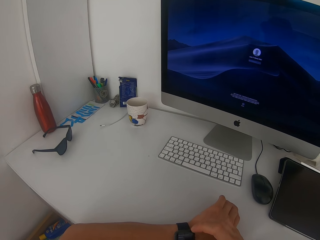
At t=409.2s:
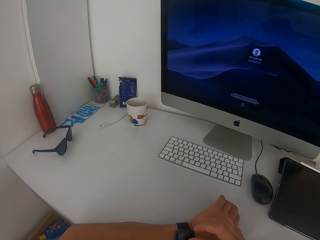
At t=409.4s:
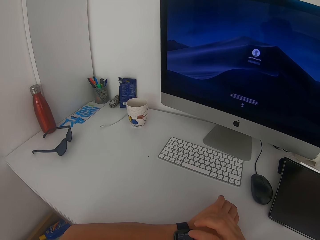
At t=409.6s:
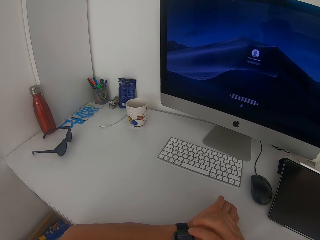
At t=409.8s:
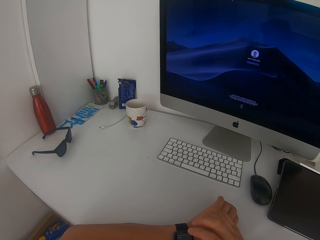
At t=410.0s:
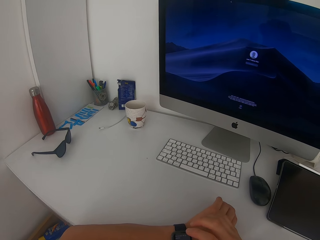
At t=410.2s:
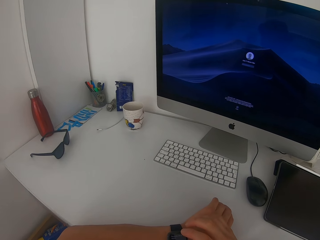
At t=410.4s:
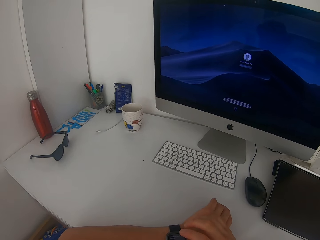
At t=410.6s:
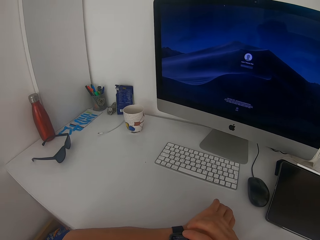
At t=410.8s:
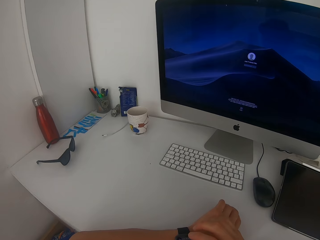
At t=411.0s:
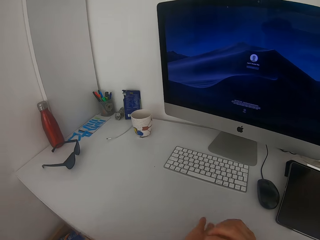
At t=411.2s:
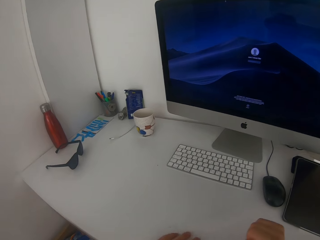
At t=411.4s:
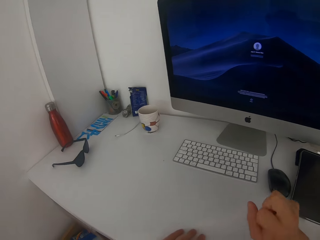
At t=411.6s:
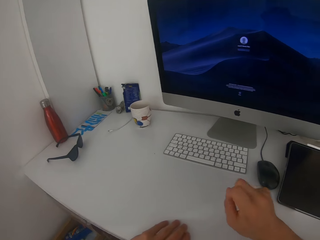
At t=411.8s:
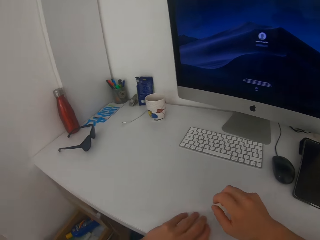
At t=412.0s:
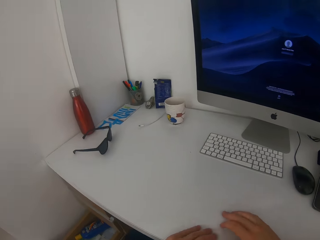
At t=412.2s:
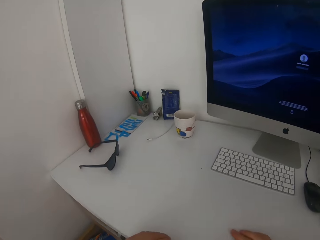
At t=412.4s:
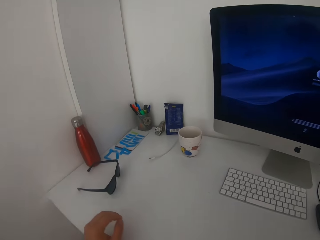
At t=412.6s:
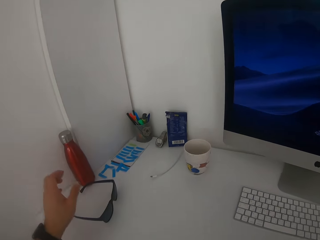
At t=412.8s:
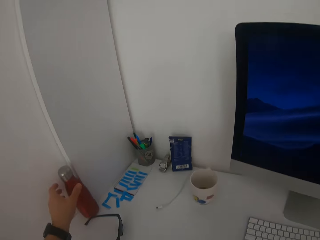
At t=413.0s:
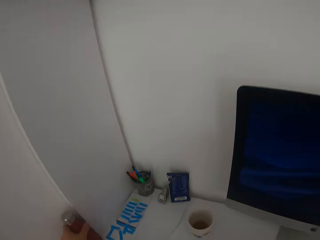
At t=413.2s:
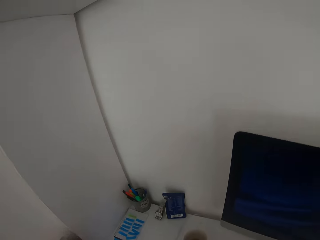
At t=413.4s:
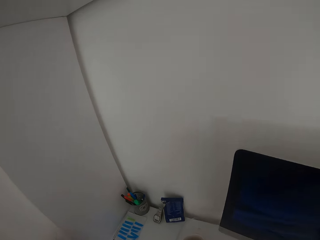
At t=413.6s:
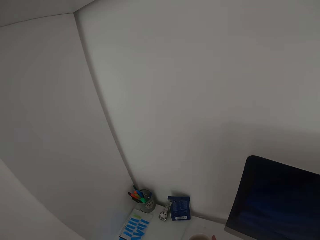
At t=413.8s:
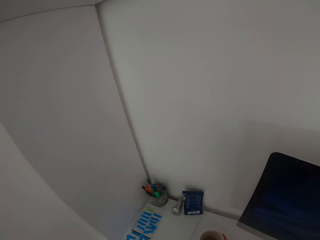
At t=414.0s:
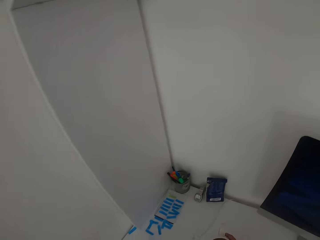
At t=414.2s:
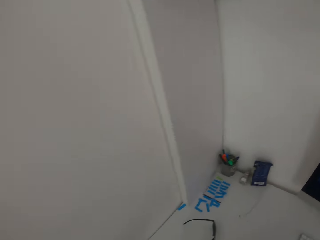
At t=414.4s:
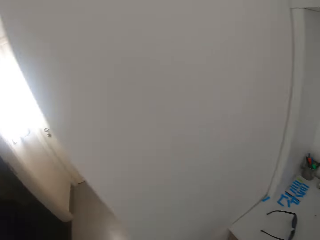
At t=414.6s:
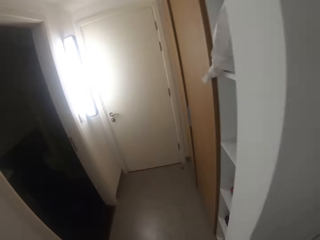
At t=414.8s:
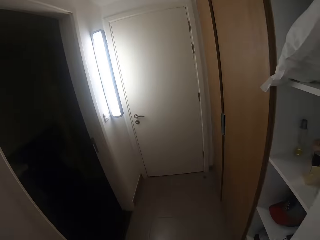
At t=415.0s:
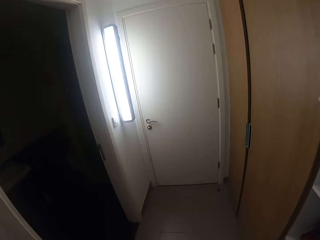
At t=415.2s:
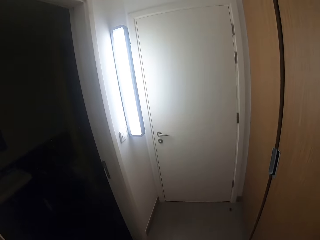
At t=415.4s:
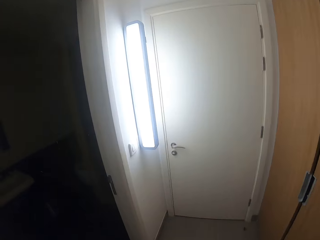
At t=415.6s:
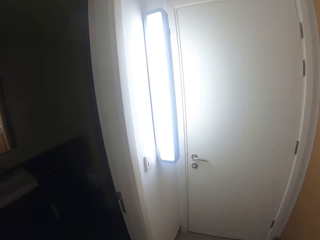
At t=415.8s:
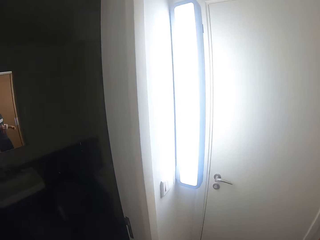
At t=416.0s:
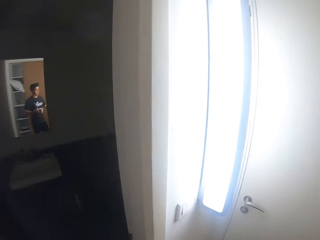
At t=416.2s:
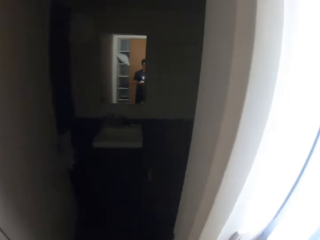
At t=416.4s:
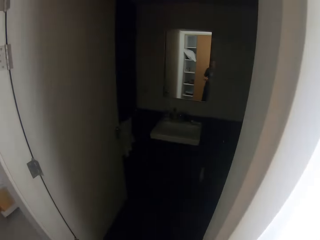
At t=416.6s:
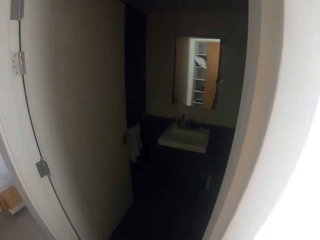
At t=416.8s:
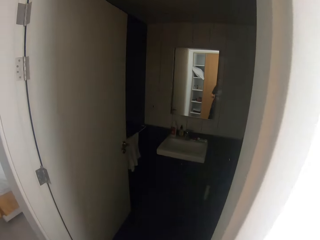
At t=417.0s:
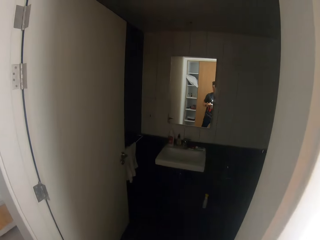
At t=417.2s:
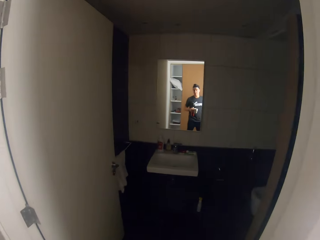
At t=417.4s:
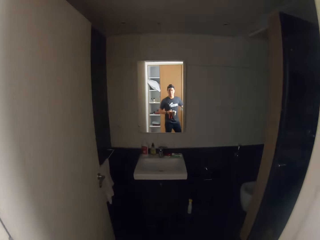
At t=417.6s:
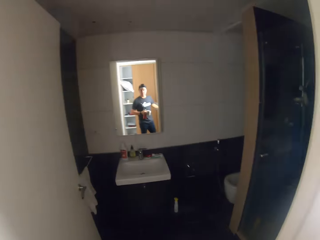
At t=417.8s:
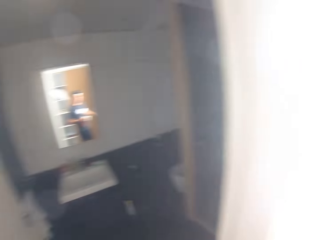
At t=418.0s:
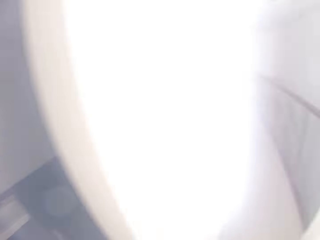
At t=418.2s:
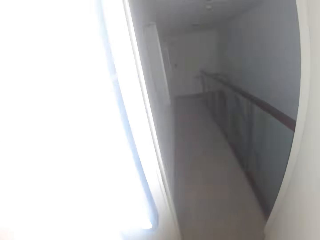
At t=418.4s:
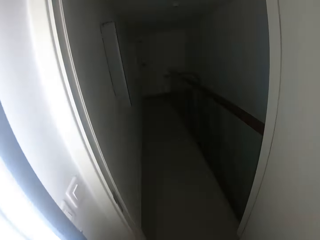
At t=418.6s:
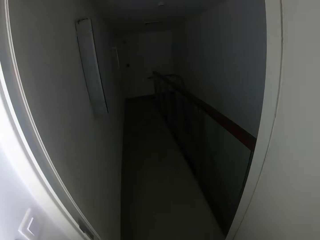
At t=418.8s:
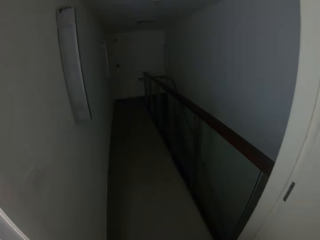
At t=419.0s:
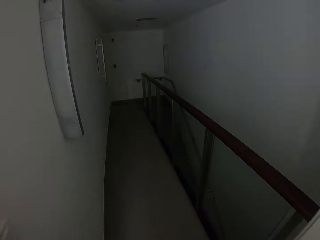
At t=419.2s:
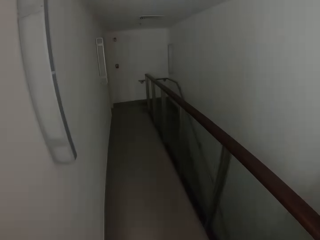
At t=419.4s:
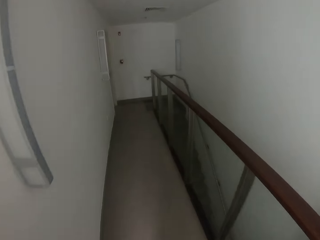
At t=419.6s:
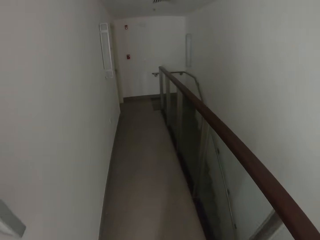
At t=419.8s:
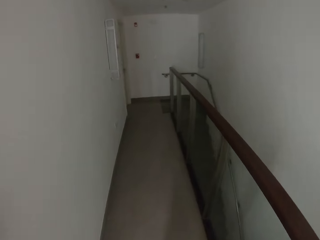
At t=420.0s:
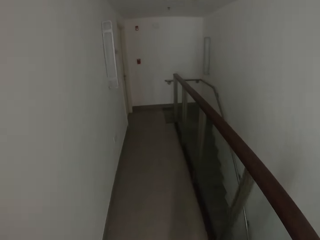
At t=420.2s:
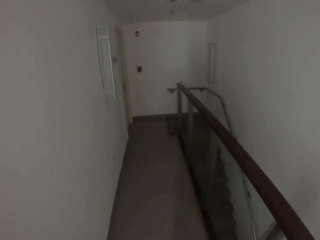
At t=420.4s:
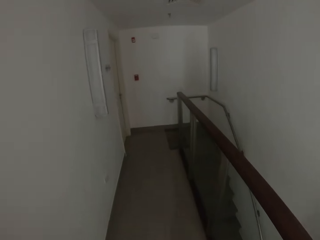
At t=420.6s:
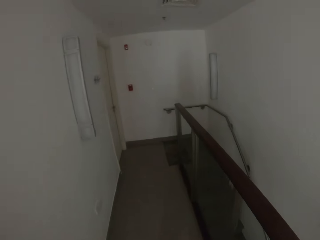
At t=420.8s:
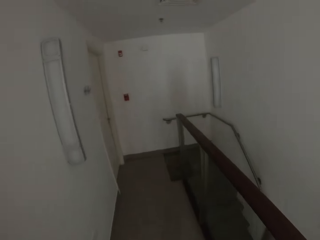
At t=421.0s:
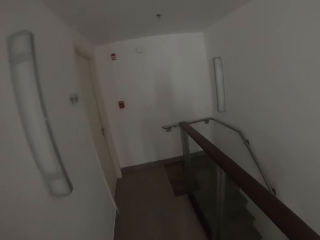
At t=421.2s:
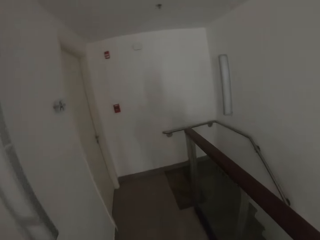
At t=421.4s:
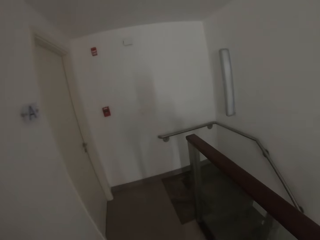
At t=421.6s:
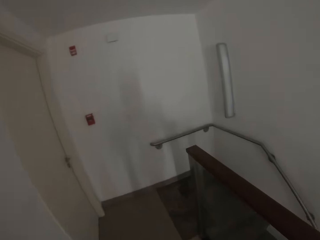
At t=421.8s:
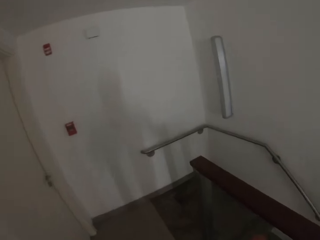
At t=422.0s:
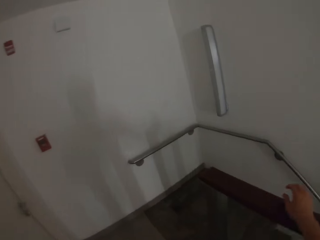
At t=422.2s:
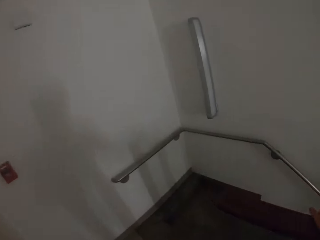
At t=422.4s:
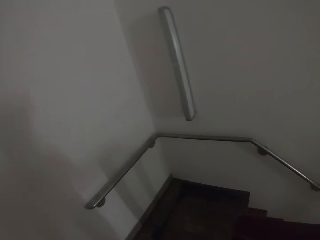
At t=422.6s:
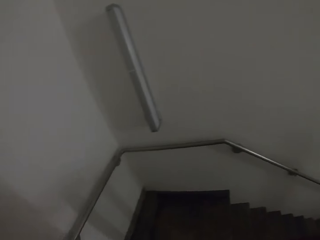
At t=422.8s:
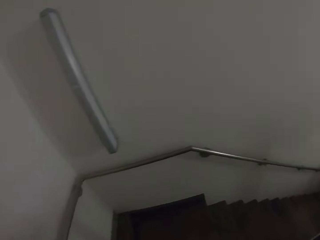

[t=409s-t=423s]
The camera wearer picks a container from the table. They walk to the door. They open the door. They look at the mirror. They walk in the house.

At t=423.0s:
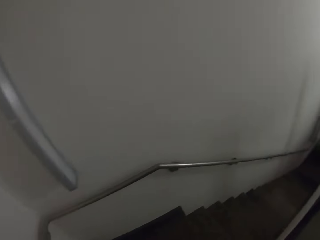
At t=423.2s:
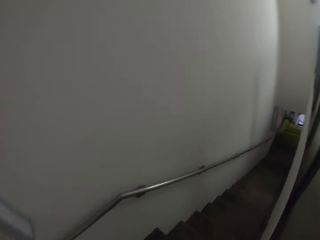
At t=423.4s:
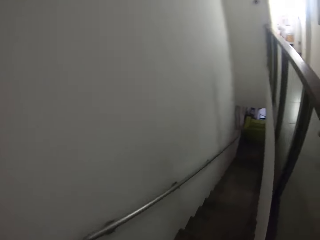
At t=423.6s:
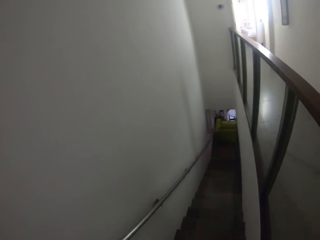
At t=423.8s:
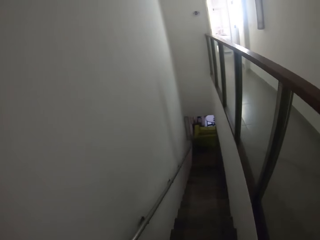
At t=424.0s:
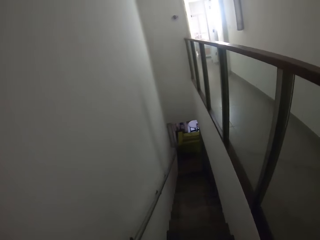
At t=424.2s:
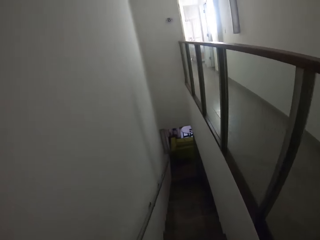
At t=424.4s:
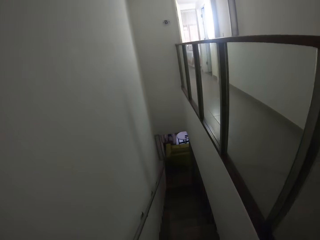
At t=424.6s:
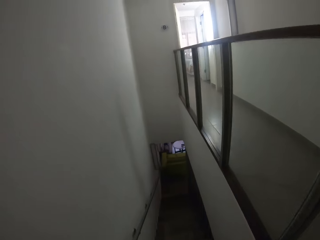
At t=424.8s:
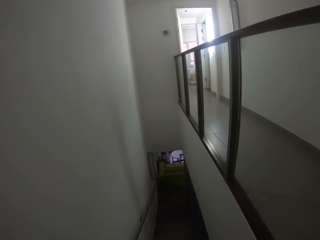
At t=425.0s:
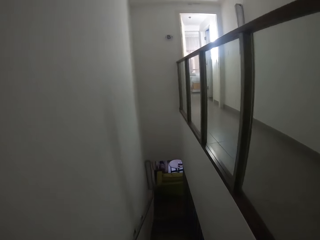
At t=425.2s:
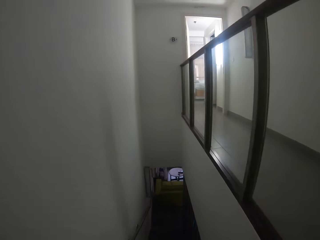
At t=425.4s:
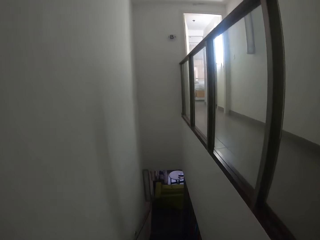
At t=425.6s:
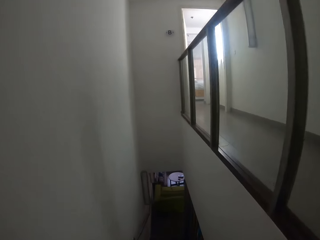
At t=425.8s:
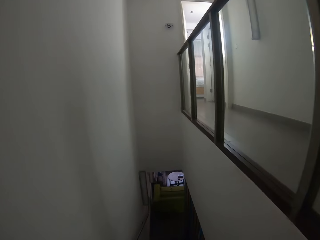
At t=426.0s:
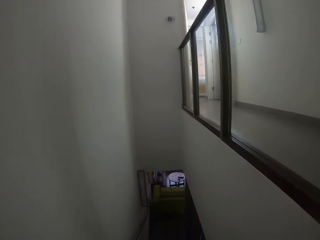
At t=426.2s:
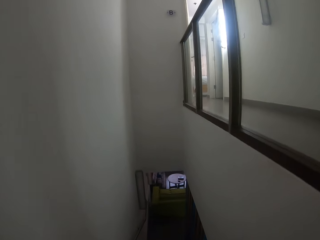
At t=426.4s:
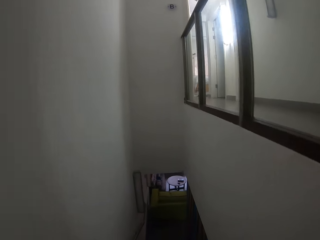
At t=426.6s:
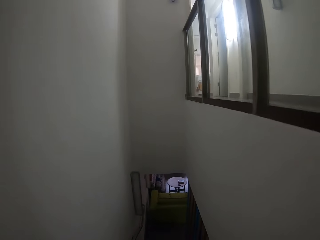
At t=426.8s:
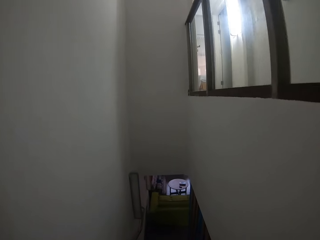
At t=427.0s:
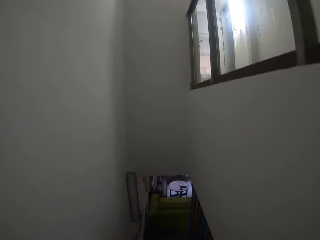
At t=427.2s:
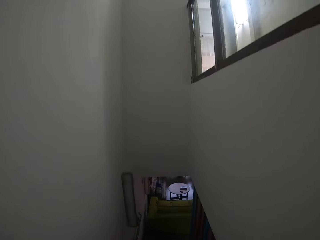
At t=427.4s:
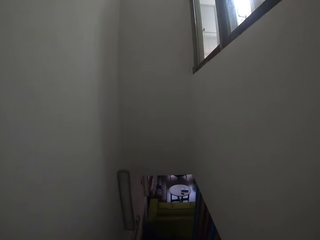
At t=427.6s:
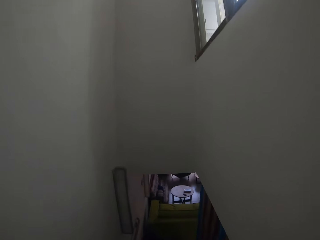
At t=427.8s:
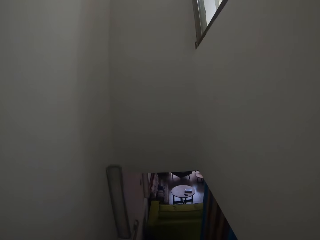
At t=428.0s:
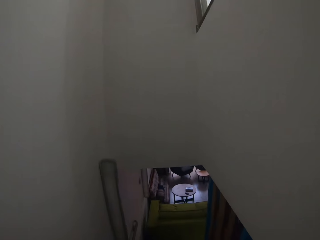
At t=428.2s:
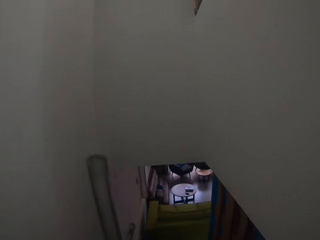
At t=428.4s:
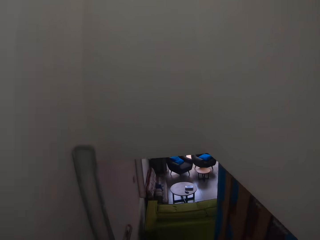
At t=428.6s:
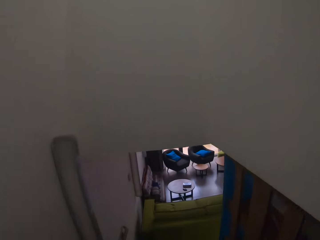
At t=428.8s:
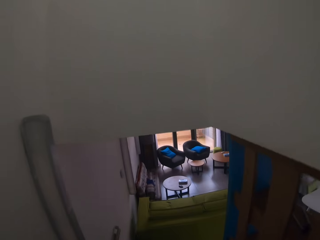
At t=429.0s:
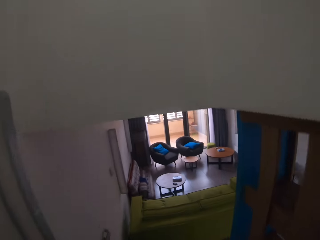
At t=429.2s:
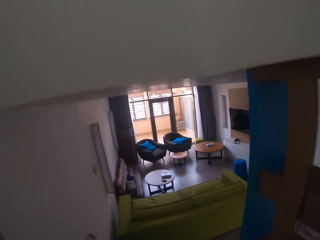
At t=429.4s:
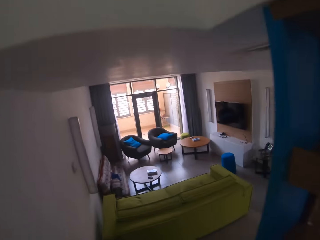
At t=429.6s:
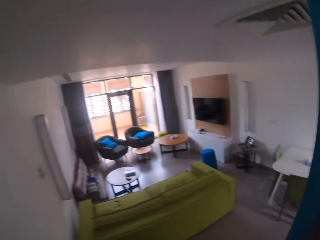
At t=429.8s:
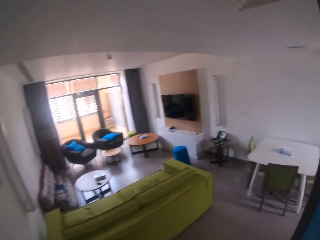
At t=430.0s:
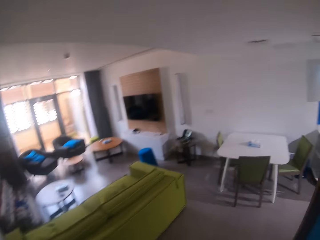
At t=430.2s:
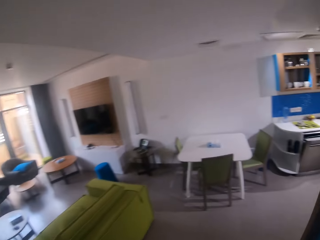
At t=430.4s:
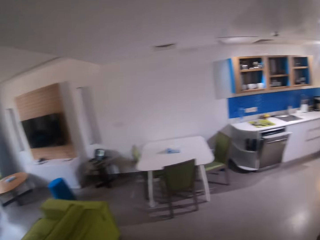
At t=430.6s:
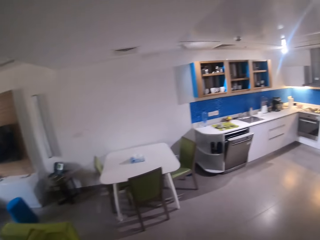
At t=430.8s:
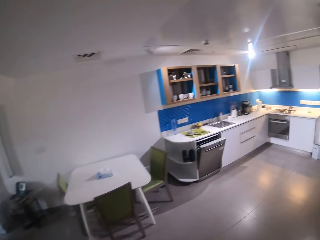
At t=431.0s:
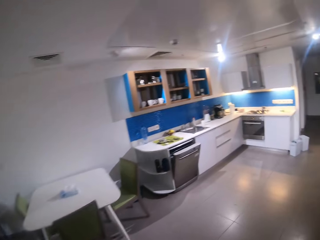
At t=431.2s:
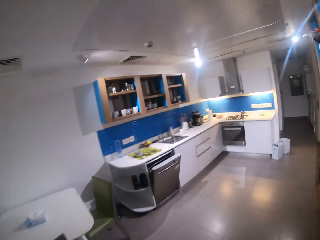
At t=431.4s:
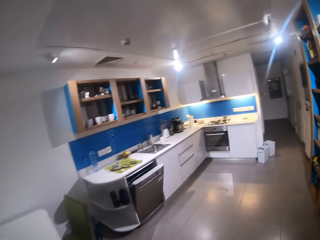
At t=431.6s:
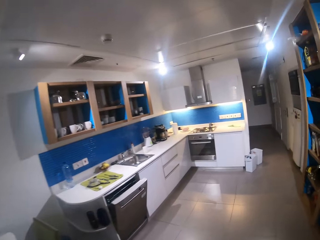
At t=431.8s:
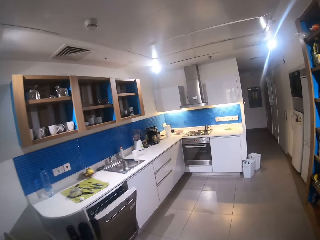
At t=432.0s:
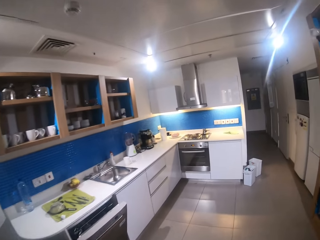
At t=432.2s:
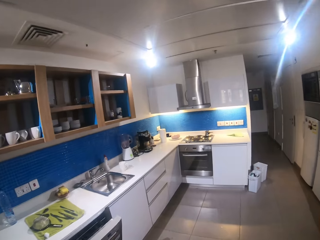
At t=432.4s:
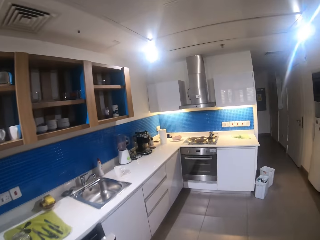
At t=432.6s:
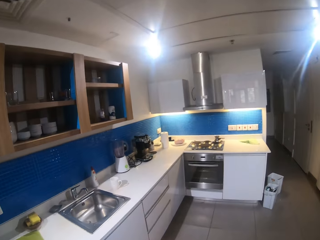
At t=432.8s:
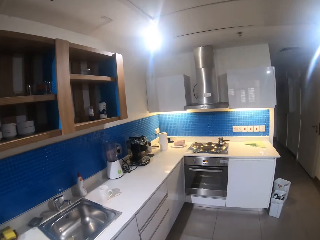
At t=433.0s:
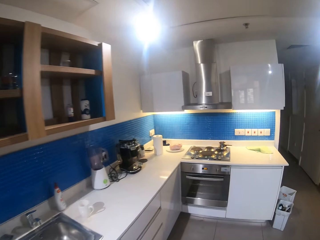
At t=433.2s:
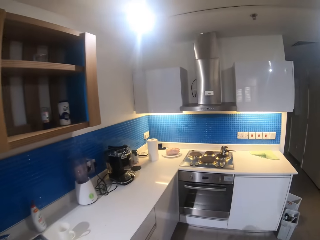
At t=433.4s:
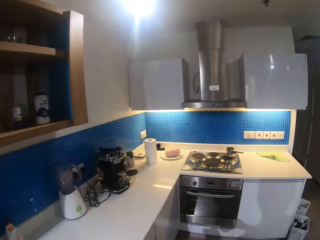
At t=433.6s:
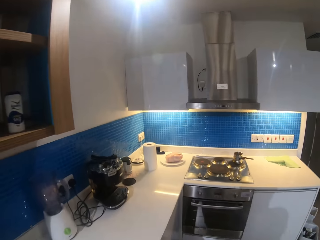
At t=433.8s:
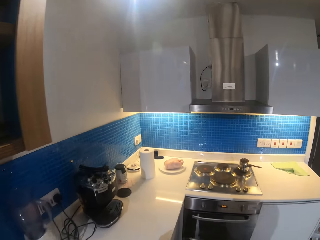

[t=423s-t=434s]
The camera wearer climbs the staircase. They walk to the kitchen.
